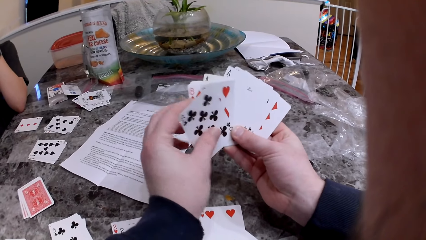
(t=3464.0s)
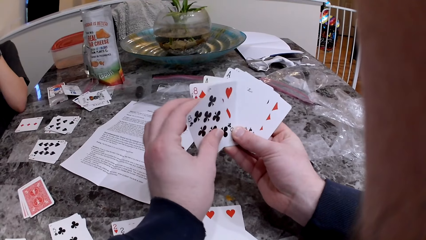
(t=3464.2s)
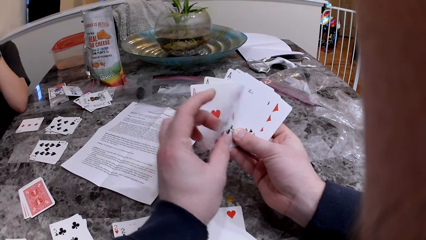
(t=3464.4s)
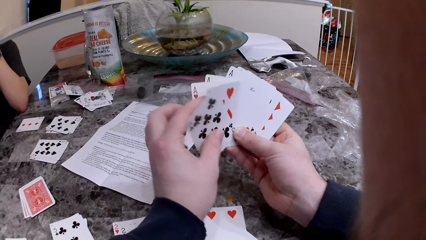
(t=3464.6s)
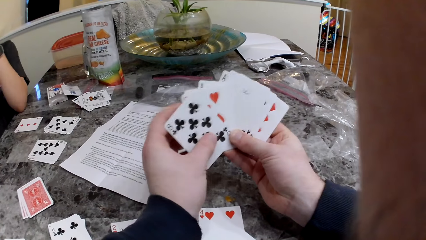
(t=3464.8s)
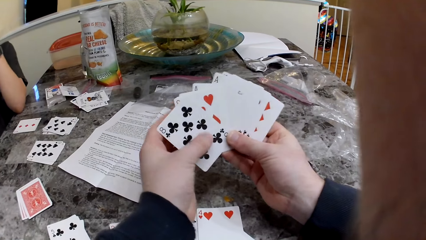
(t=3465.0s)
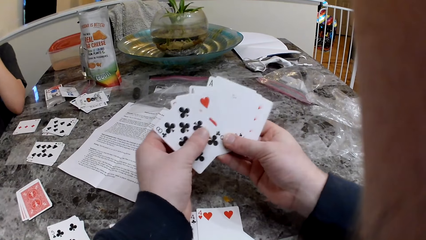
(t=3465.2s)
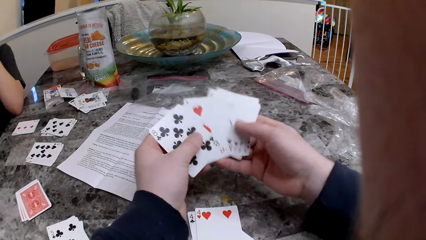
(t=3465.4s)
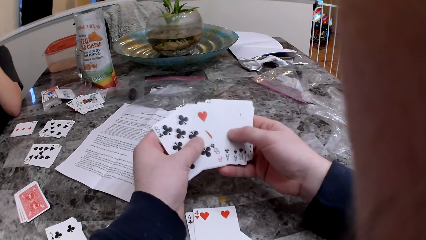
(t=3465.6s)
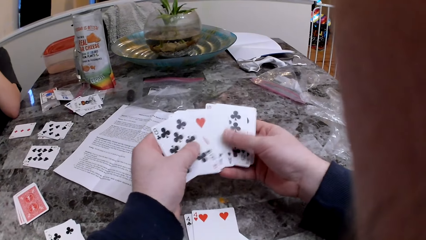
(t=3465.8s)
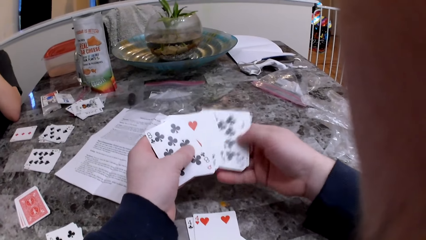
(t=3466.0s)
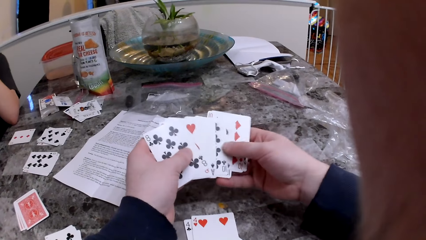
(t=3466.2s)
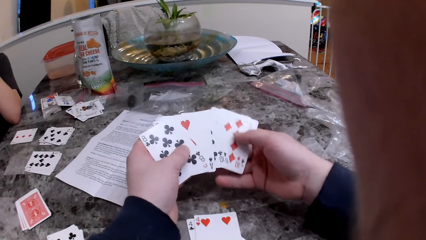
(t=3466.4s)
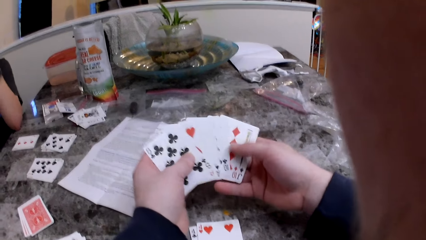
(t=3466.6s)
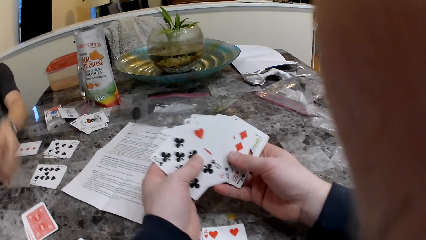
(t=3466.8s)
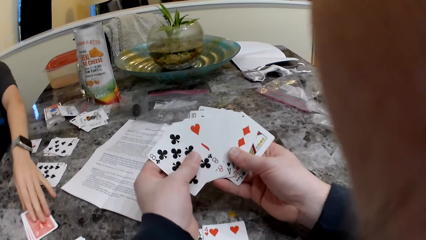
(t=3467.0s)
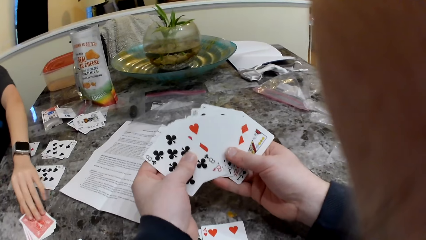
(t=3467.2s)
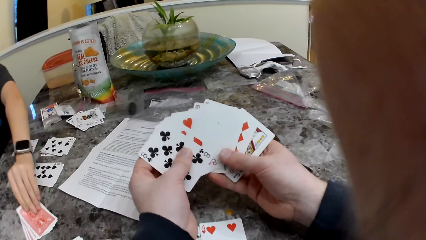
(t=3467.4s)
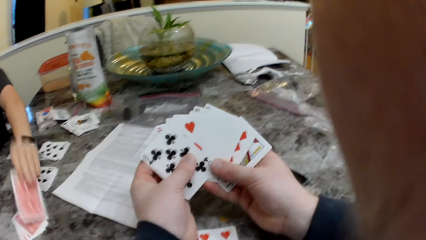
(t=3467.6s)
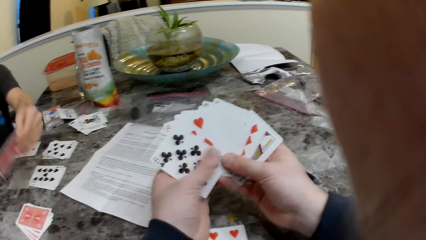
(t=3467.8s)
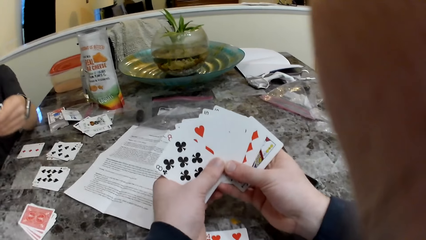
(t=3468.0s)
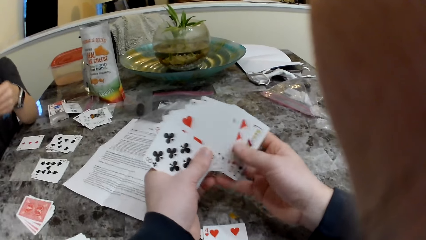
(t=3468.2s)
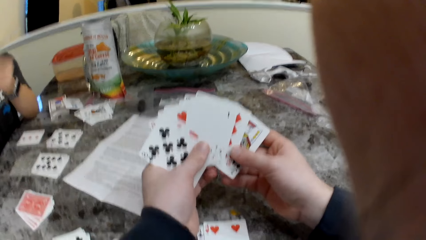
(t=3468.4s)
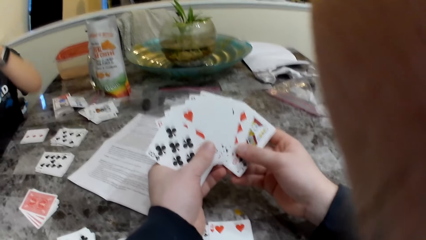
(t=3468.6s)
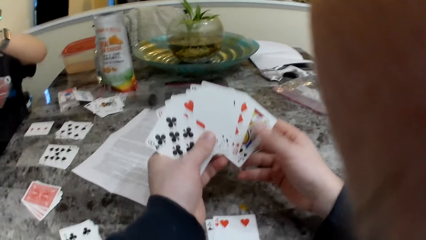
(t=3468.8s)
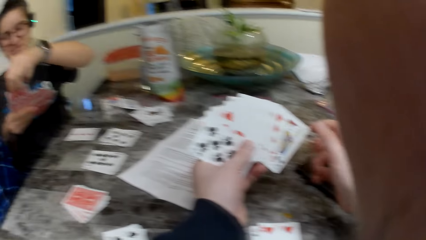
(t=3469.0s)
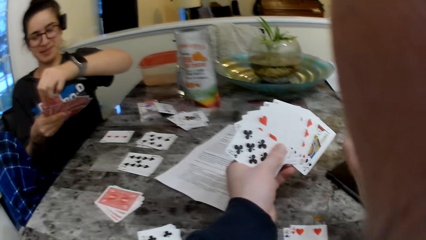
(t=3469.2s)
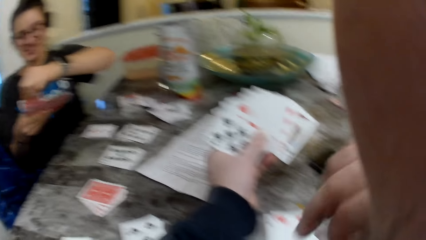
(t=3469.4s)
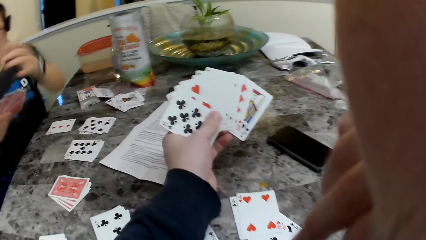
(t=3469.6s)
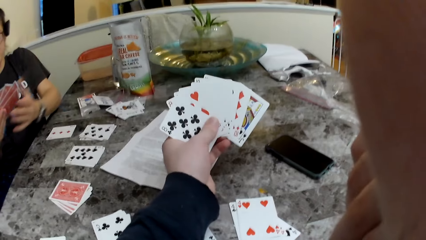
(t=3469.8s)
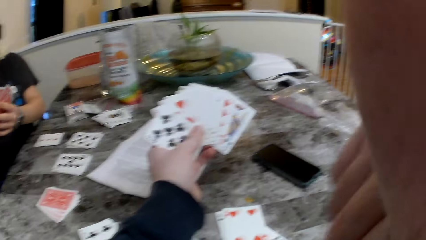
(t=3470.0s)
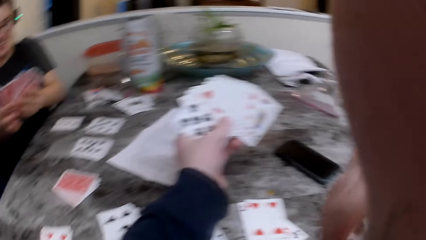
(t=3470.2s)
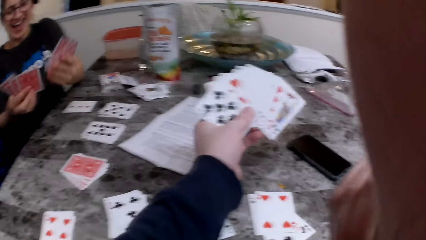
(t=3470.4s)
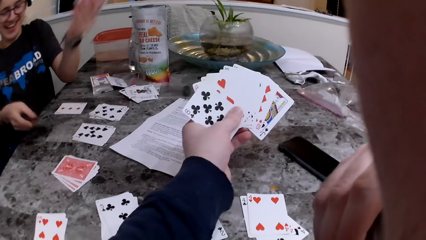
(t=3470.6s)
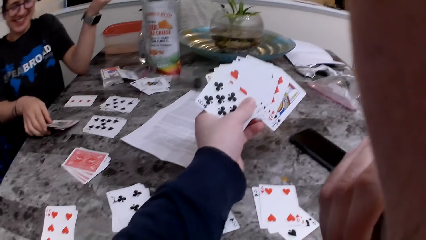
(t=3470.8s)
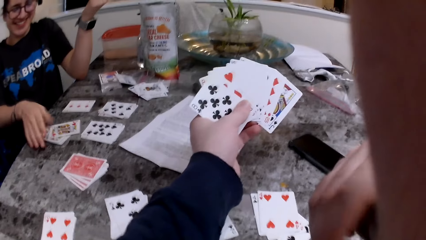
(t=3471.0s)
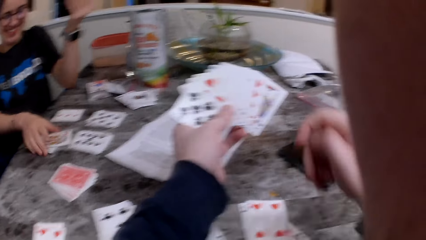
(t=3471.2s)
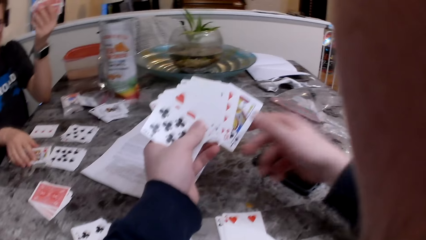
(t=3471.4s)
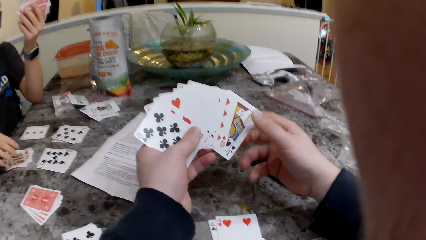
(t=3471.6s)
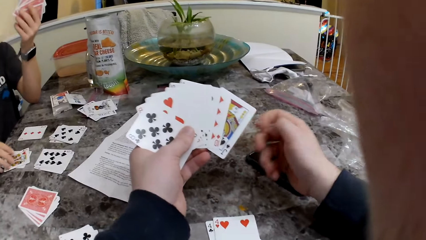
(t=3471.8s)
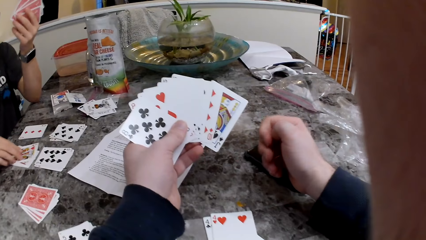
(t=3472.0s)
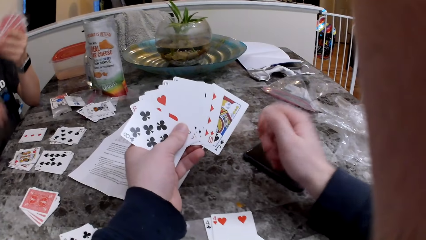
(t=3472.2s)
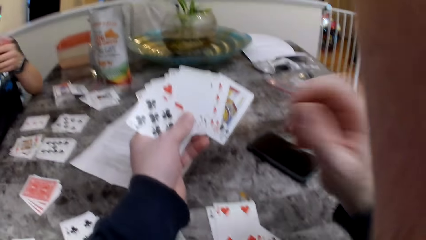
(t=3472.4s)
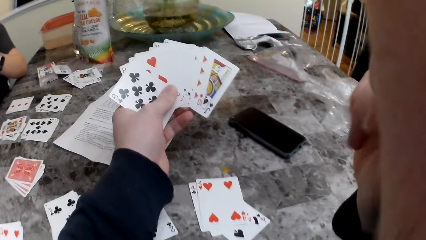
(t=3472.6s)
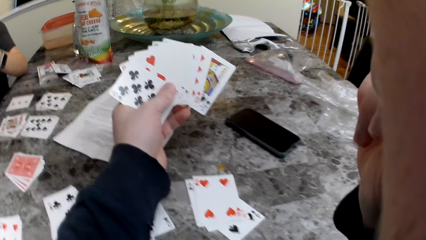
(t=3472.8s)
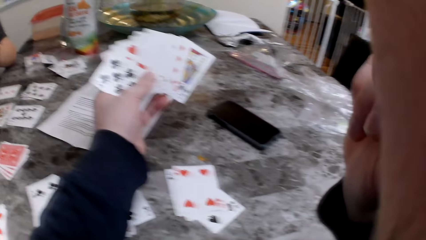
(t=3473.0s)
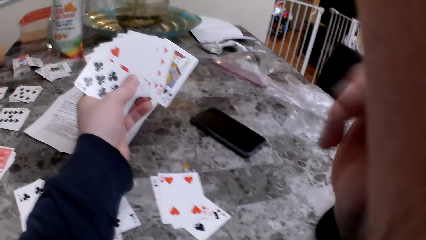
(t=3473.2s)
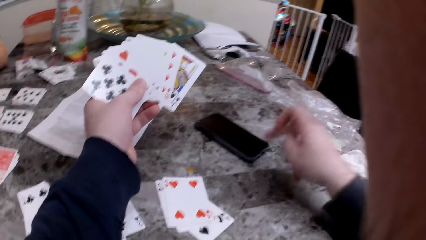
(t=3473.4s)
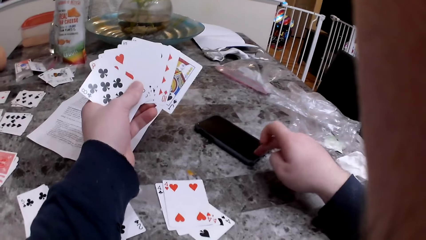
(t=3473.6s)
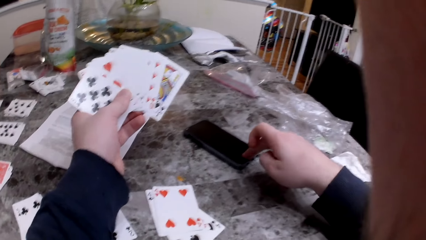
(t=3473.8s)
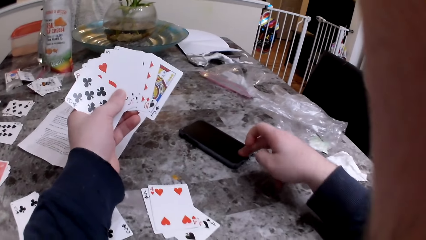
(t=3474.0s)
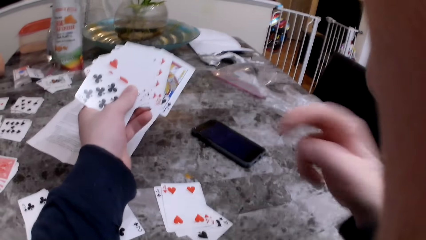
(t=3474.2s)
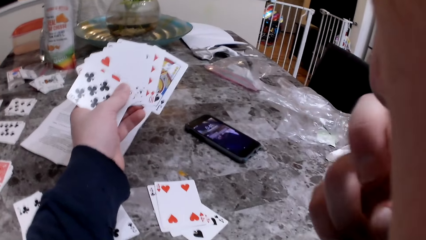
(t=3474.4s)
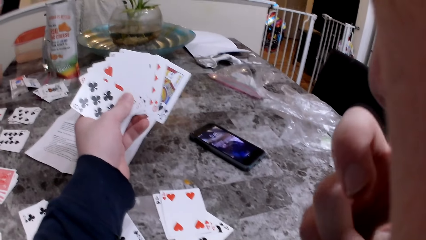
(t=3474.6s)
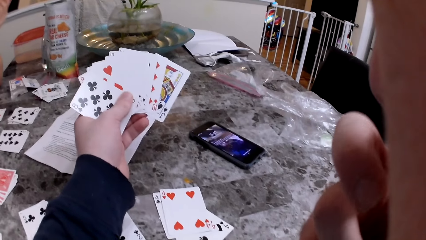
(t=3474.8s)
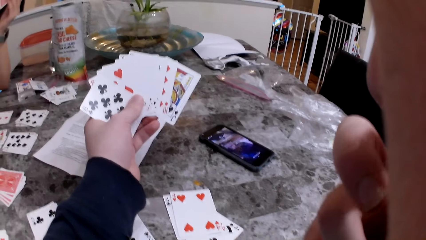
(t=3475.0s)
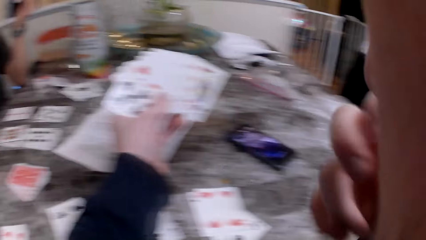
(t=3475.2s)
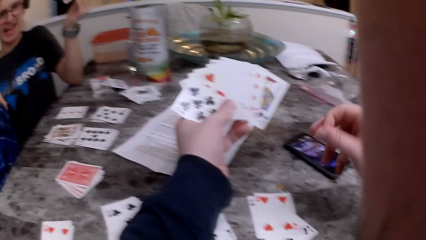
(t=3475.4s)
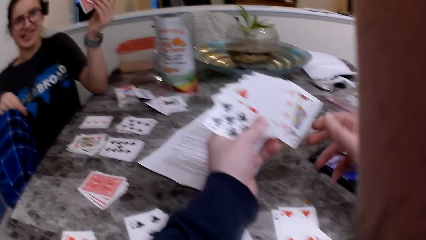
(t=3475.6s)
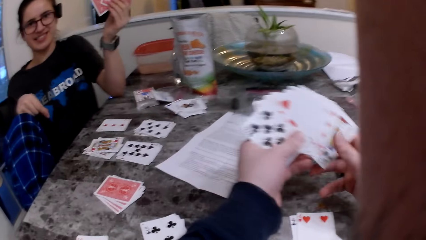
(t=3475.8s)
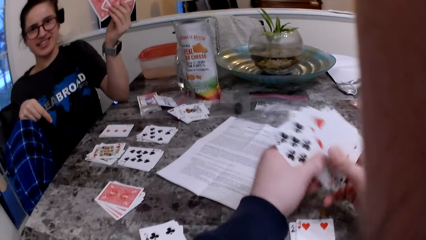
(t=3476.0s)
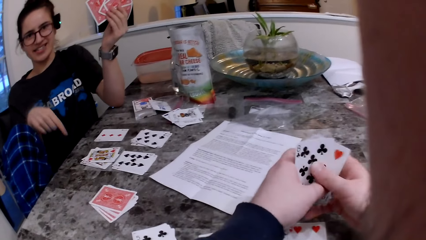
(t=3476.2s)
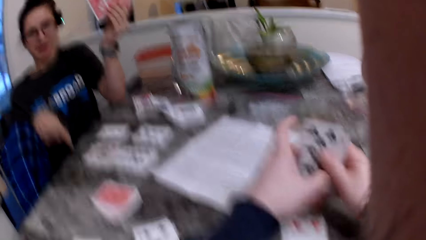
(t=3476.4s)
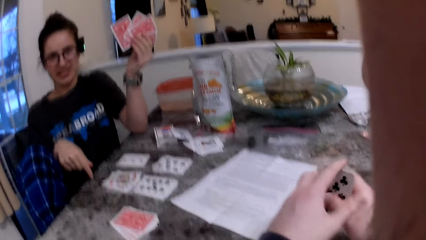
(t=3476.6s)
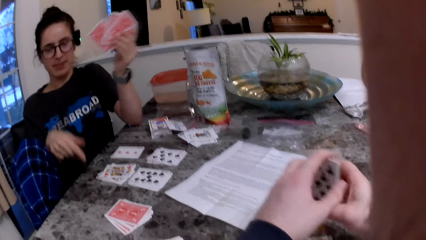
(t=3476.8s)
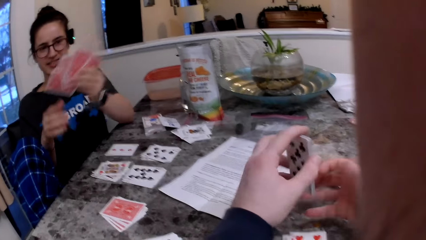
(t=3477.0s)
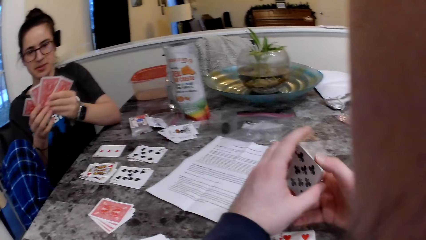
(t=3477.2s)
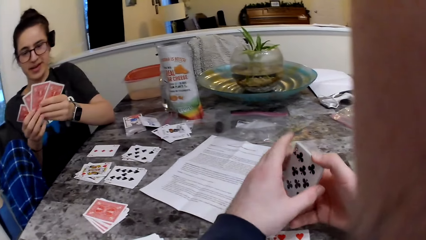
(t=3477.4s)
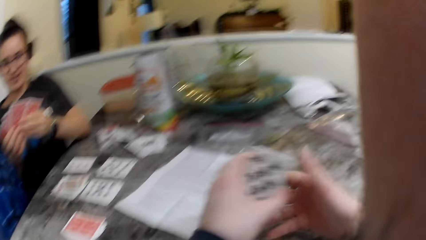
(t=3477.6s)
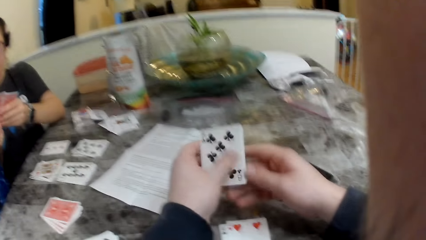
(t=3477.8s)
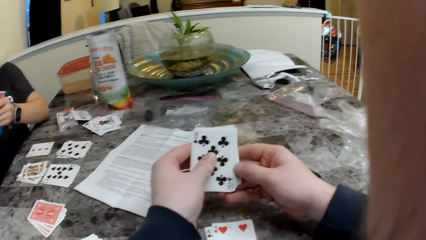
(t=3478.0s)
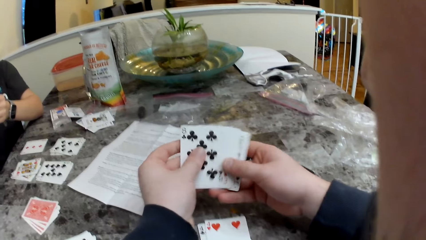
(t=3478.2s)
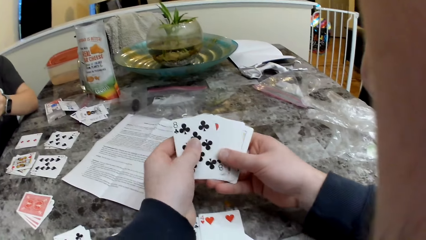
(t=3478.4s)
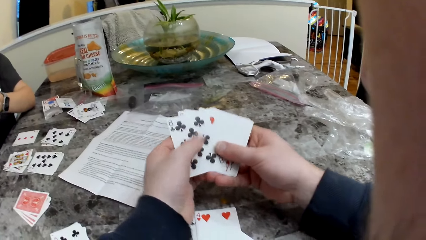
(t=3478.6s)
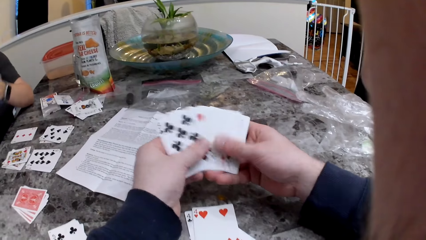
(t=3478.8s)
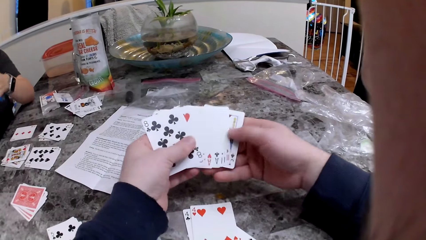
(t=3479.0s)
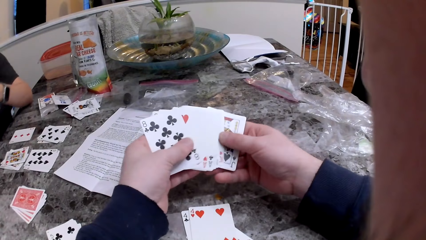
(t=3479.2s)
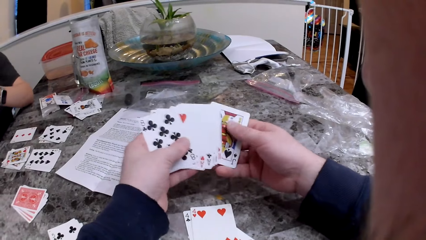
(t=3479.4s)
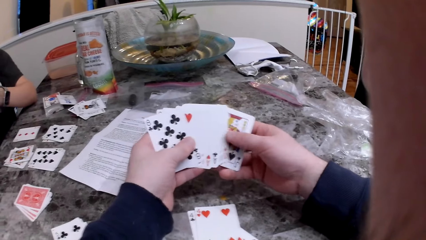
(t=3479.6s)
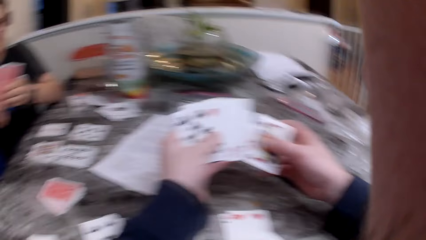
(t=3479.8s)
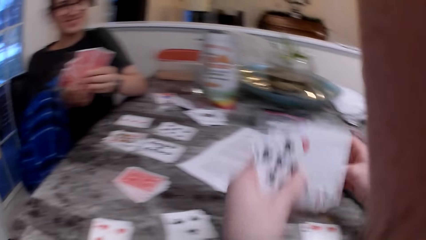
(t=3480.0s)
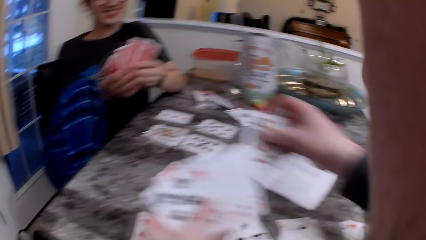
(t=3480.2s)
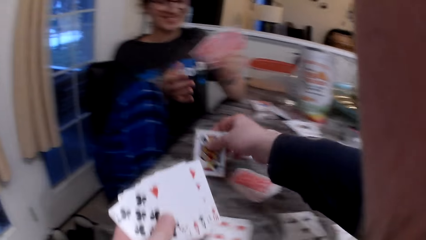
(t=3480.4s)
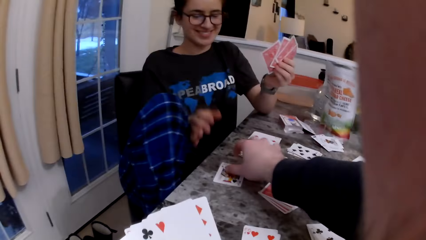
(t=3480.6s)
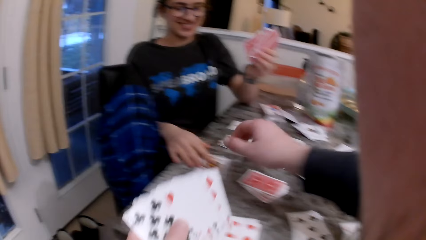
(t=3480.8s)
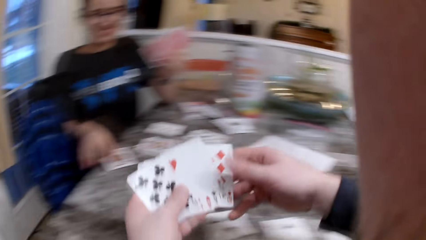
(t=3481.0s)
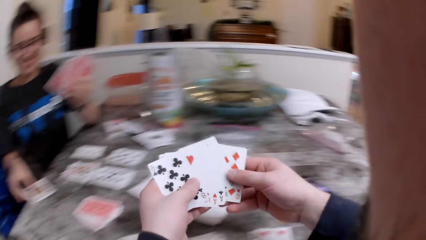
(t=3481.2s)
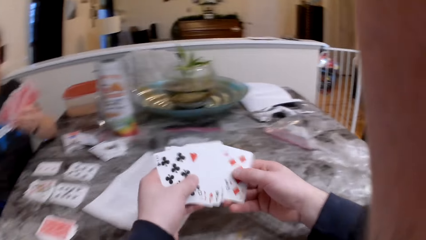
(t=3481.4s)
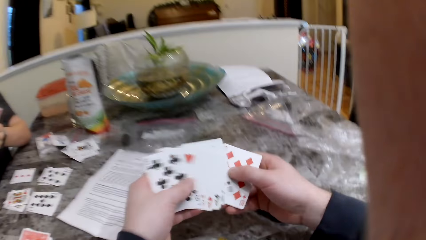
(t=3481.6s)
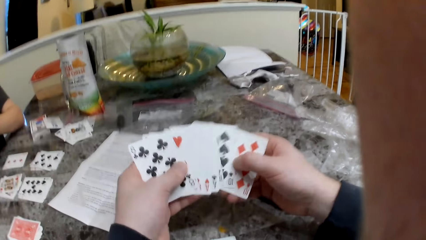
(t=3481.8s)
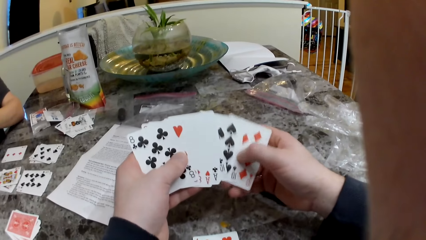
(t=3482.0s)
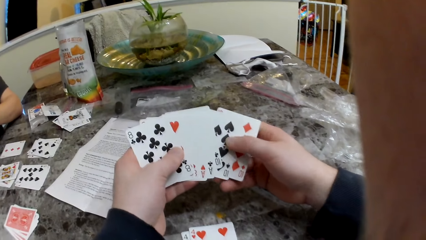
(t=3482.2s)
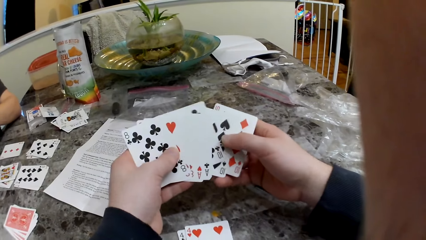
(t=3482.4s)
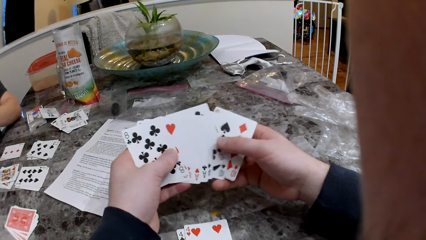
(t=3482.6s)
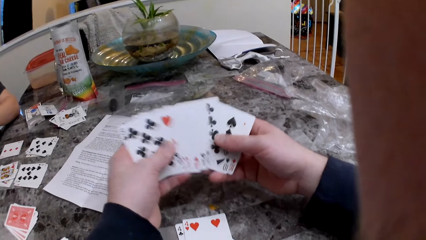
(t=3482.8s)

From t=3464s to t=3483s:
The camera wearer shuffles cards. He responds to the girl. The girl picks a card from the deck of cards on the table with her left hand. The camera wearer converses with the girl. The girl converses with the camera wearer. The camera wearer touches his face with his right hand. The girl places some cards on the table with her right hand. The camera wearer turns on his phone. He checks the phone on the table with his right hand. The girl converses with the camera wearer. The camera wearer itches his chin with his right hand. He checks the cards in his hands. He hands the girl a card. The girl collects the card. The camera wearer talks to the girl.
